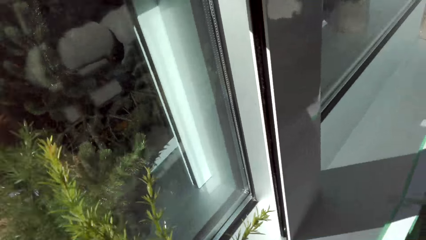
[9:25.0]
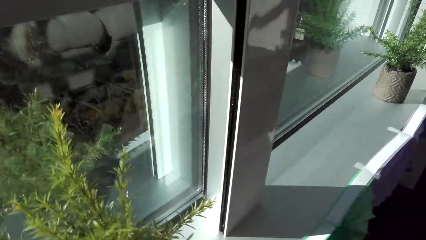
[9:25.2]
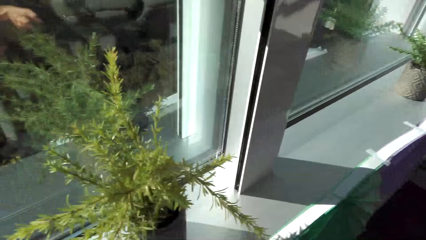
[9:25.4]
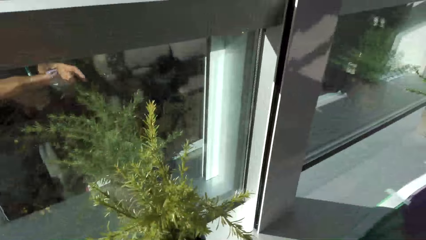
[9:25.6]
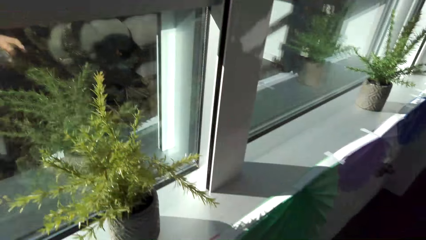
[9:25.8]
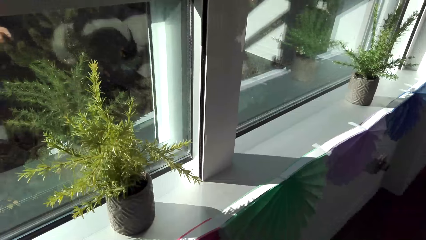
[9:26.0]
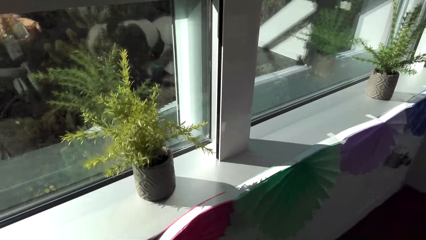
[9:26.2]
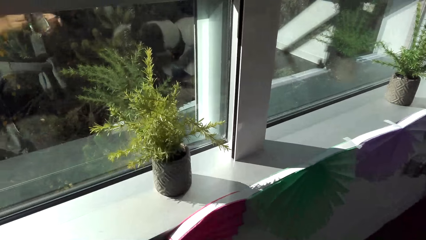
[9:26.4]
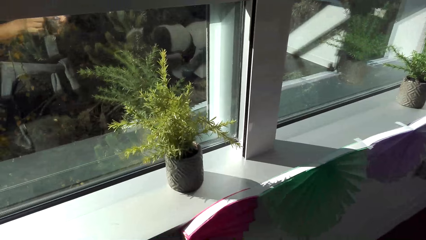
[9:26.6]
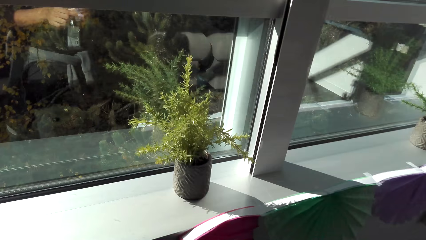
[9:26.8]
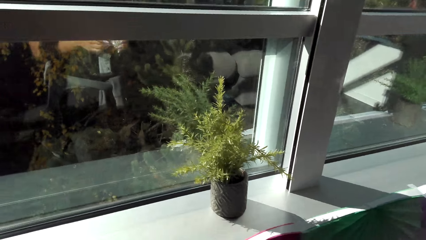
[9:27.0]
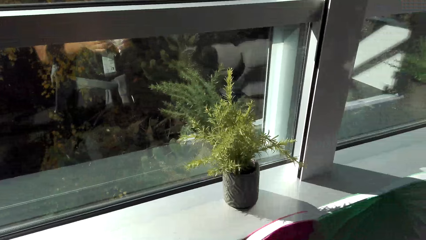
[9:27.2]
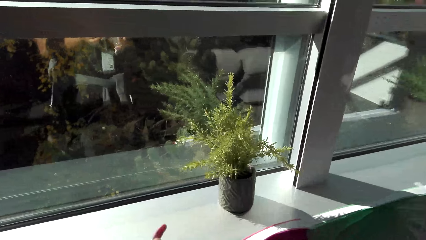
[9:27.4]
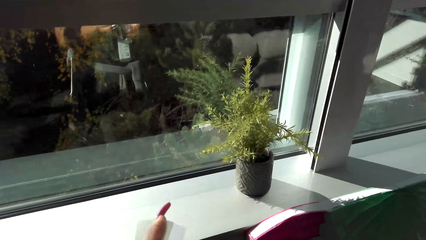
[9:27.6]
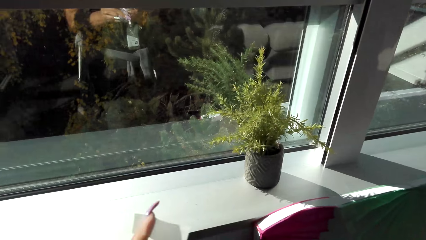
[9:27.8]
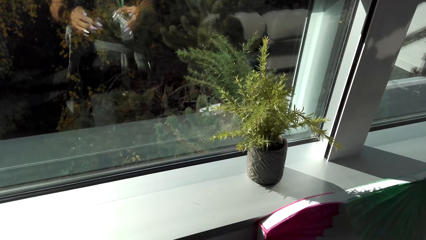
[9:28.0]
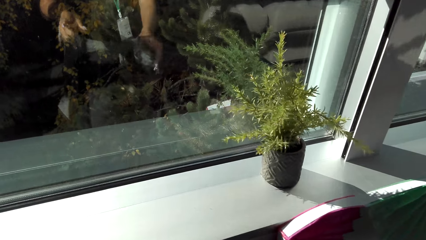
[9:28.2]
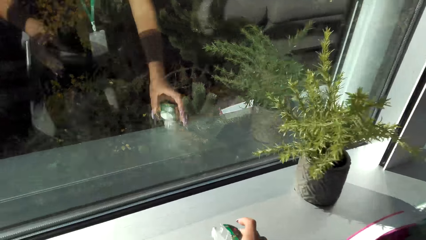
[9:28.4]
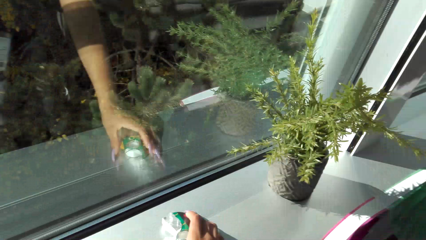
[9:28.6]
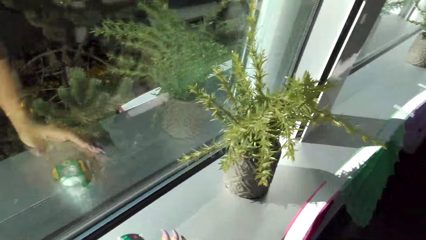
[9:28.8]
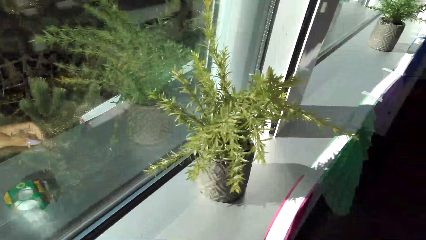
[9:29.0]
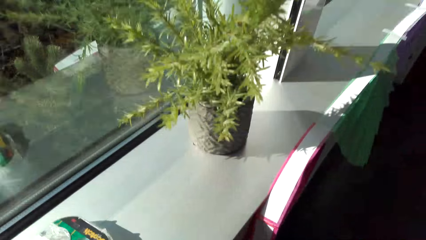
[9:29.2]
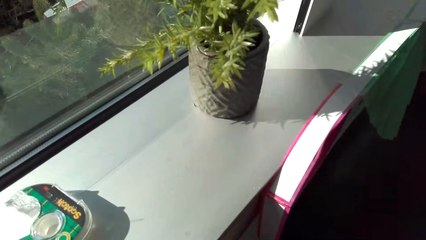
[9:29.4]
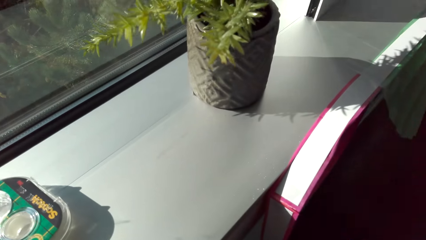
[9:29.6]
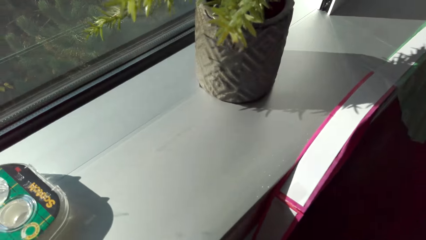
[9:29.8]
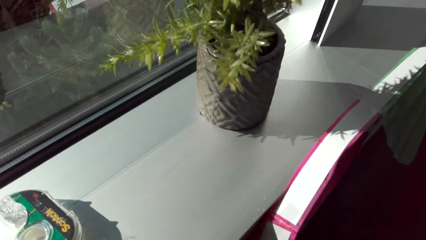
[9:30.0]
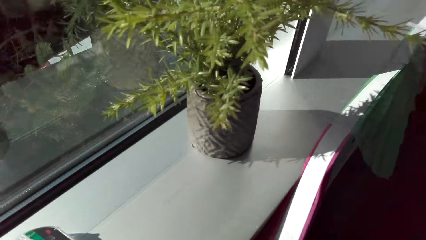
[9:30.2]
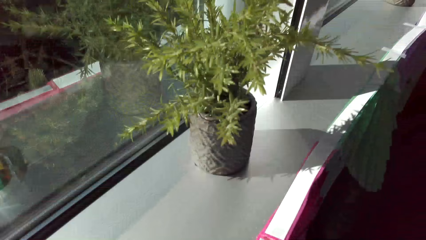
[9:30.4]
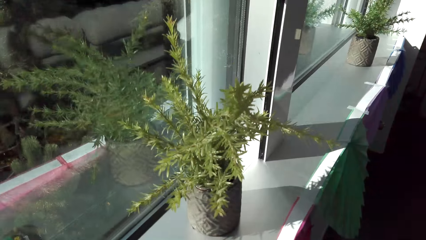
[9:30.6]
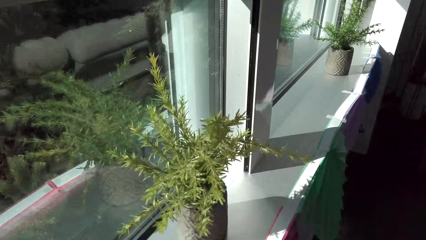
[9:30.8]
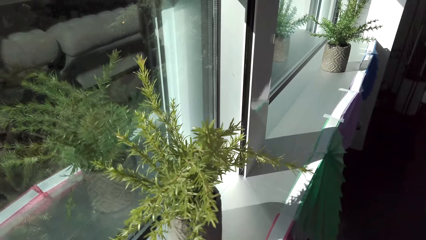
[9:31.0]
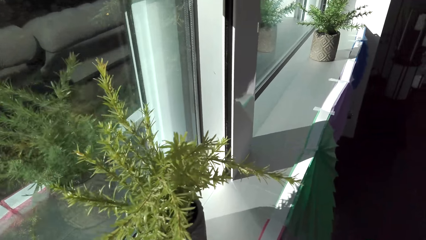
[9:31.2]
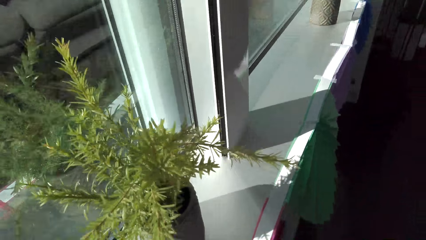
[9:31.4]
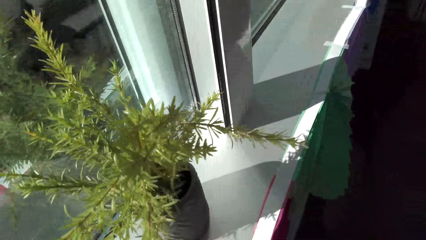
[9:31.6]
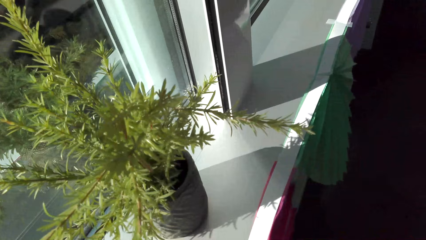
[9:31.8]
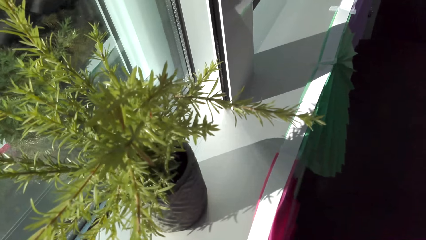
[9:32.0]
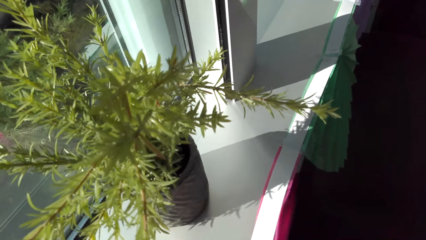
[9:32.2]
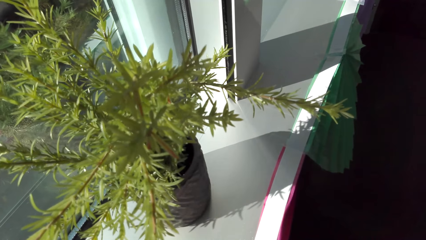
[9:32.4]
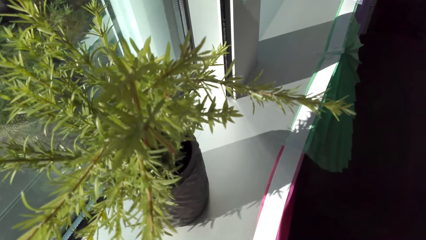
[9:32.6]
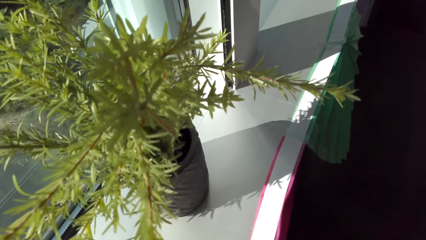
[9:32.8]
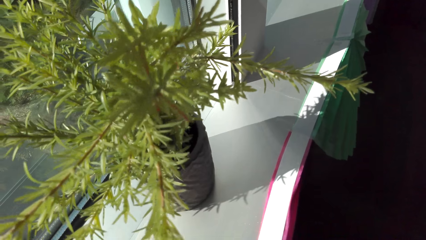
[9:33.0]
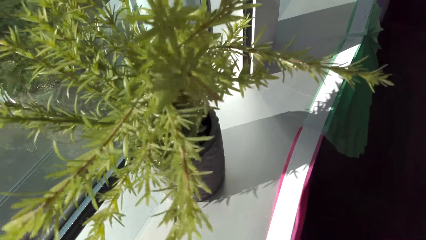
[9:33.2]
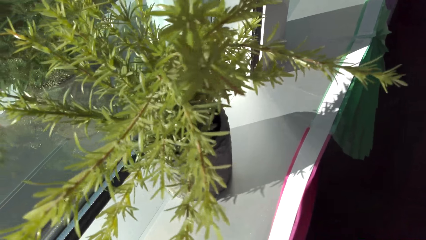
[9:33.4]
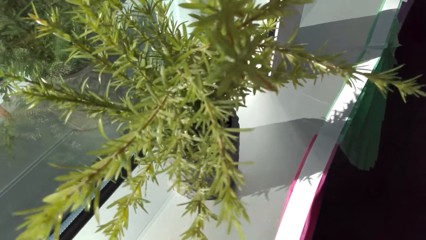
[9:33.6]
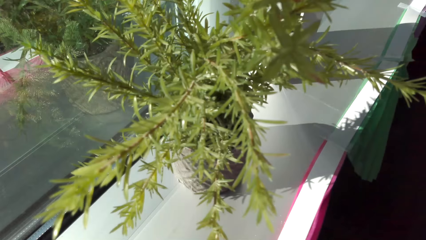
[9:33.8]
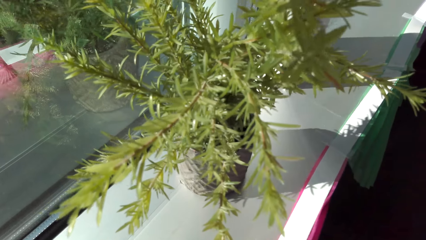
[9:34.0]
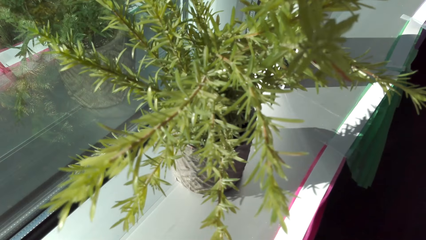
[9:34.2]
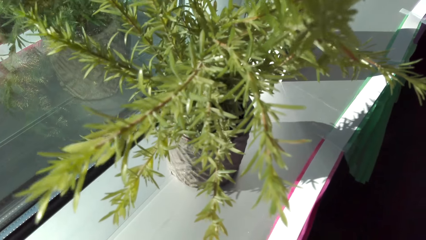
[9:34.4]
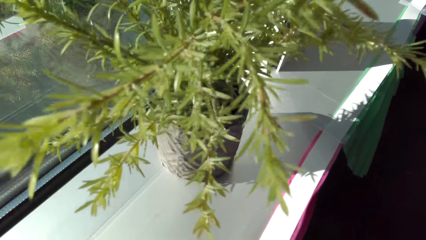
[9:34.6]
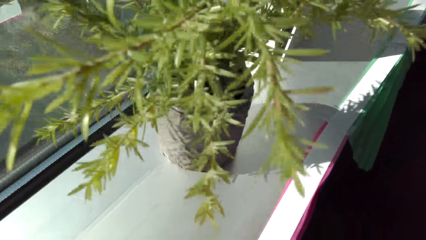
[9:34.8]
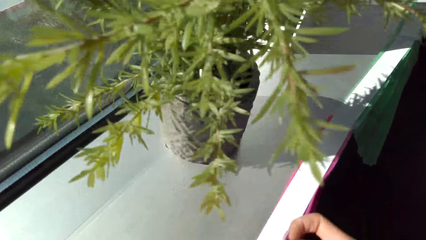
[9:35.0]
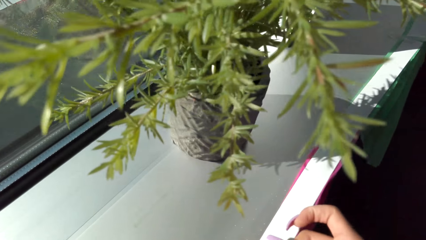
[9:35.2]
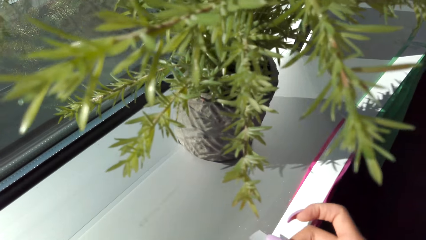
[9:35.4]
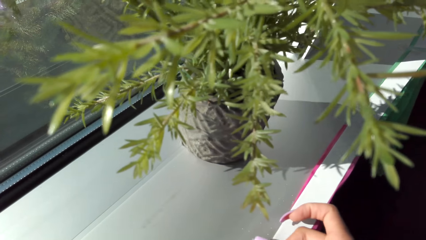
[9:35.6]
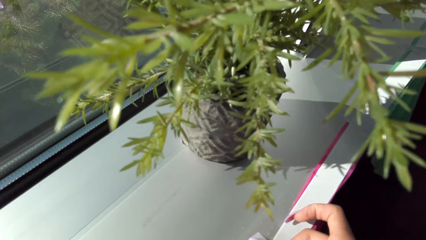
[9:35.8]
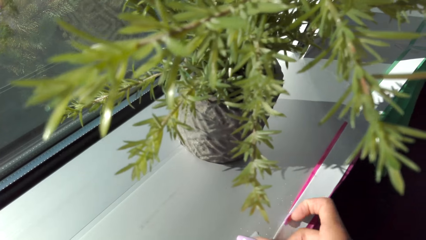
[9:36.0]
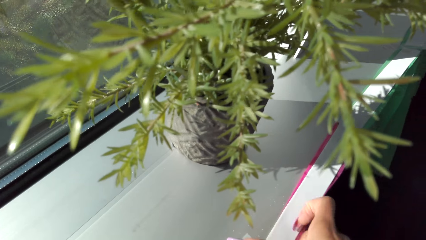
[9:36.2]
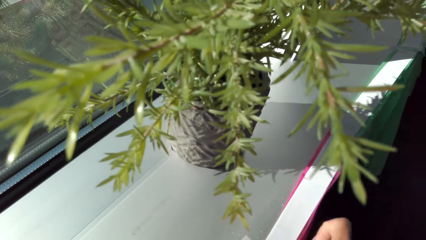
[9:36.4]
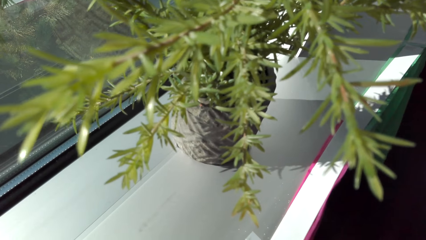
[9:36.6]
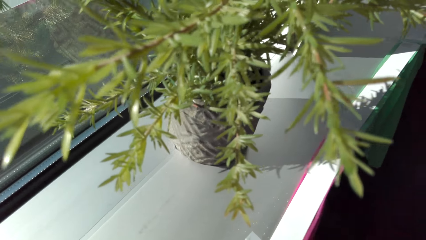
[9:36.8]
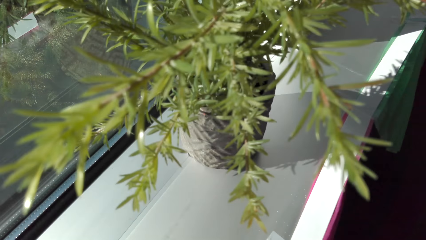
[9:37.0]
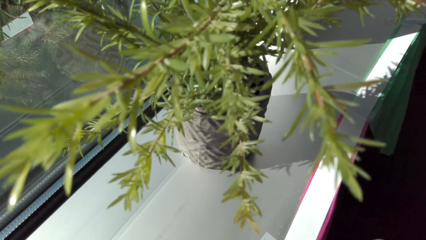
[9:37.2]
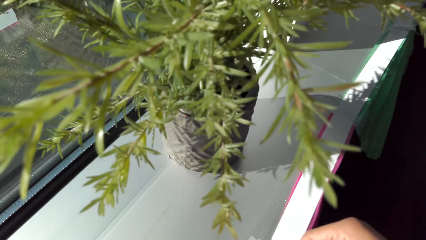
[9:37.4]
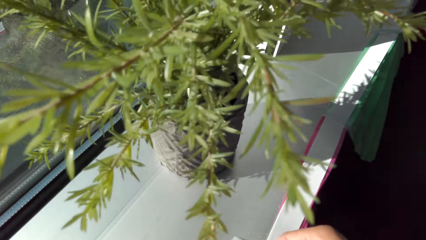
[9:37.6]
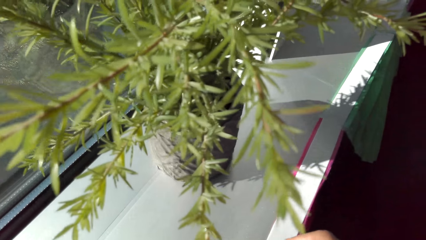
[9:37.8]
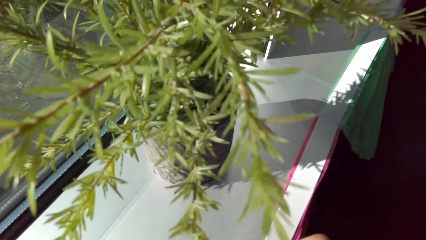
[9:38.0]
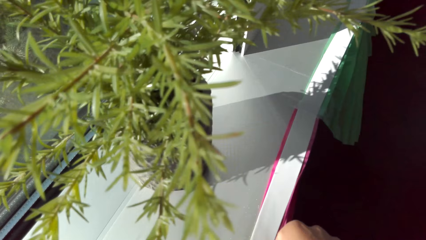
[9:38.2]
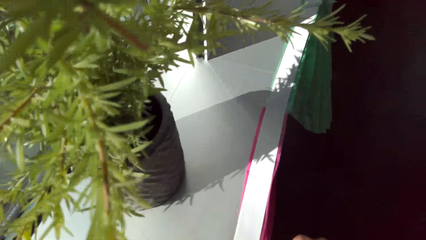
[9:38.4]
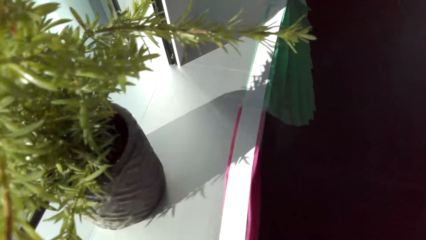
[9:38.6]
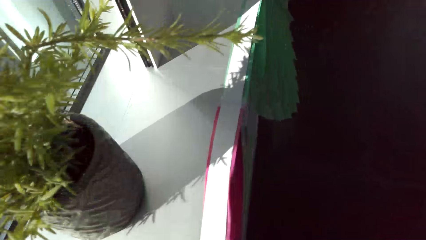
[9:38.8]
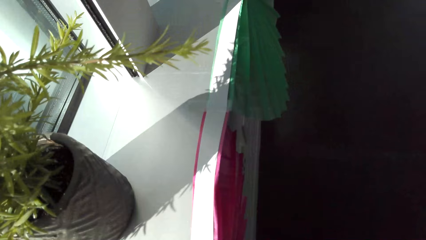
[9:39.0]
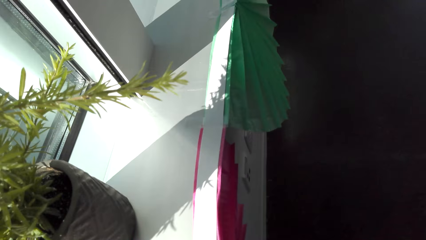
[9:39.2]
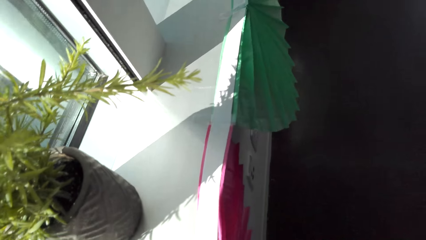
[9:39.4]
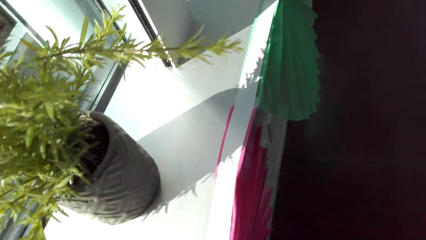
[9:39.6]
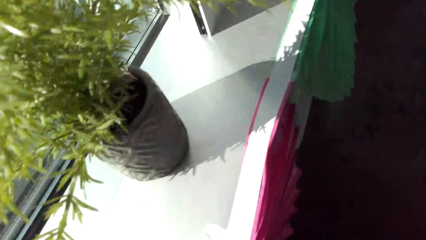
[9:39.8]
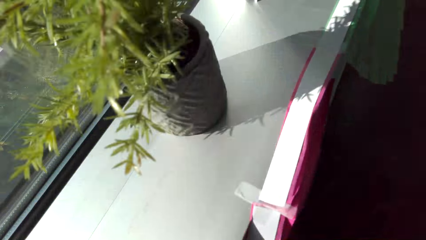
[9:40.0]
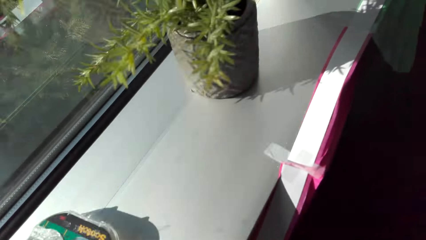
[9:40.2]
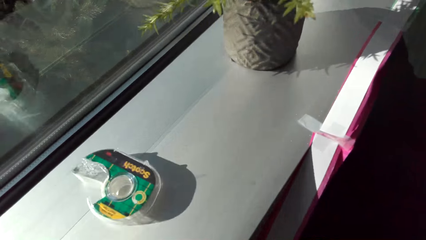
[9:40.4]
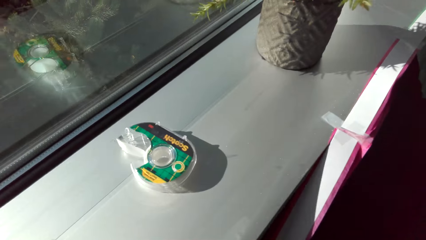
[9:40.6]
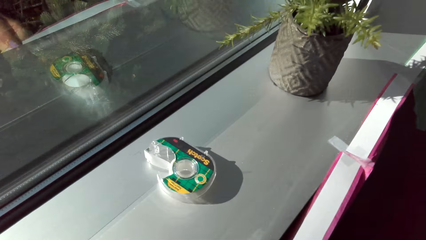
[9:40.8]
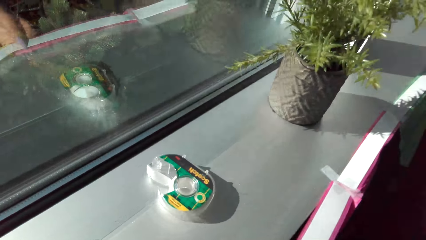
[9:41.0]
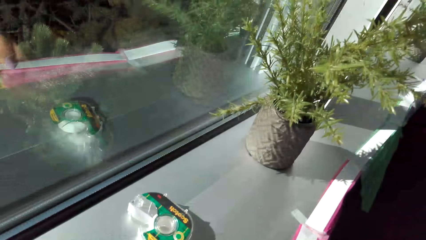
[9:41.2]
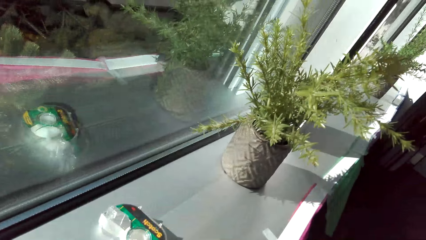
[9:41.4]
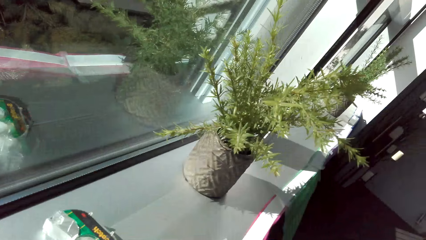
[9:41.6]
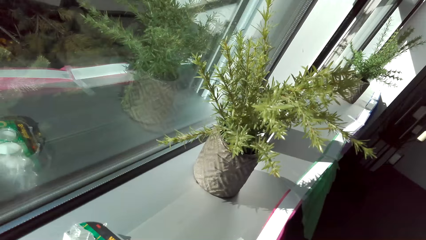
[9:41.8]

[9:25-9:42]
The camera wearer cuts the sellotape. They put the sellotape on the table. They stitch the paper on the table with the sellotape. They fix the flowers on the window.
